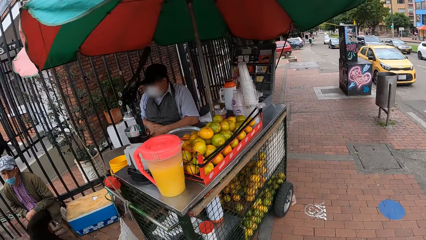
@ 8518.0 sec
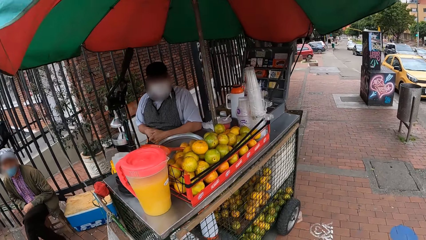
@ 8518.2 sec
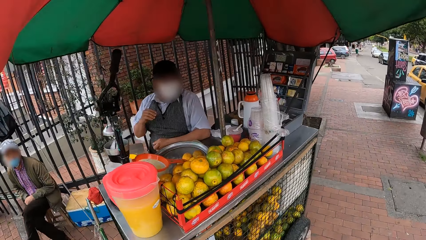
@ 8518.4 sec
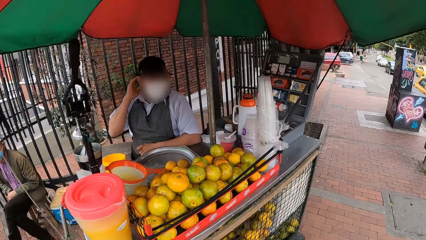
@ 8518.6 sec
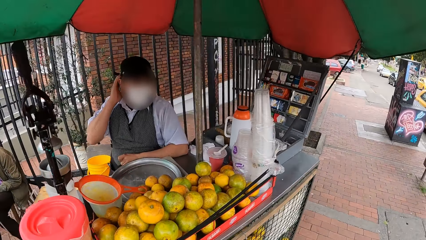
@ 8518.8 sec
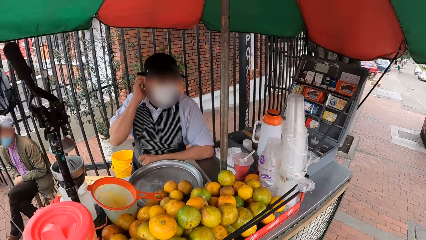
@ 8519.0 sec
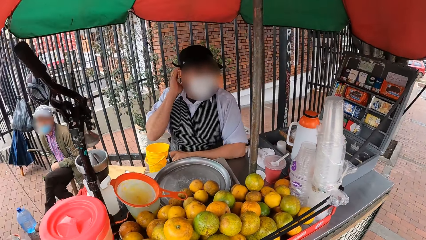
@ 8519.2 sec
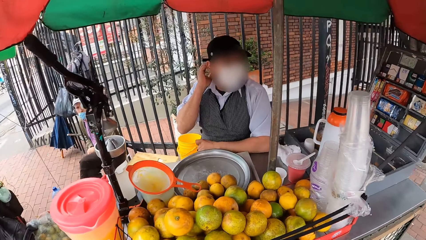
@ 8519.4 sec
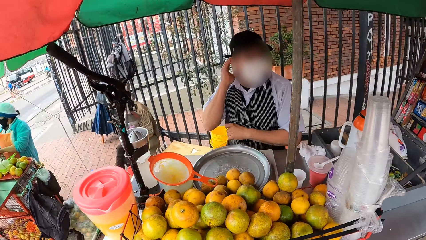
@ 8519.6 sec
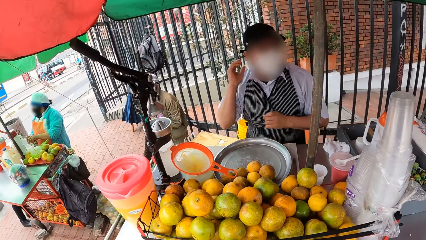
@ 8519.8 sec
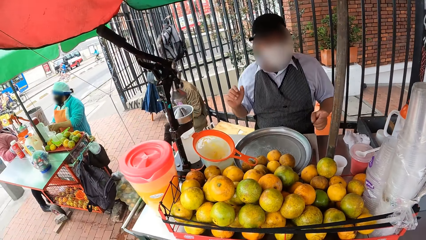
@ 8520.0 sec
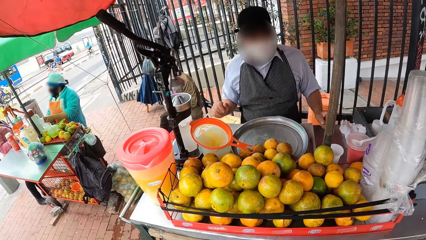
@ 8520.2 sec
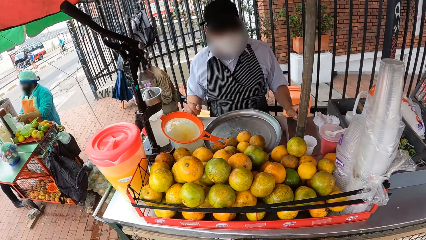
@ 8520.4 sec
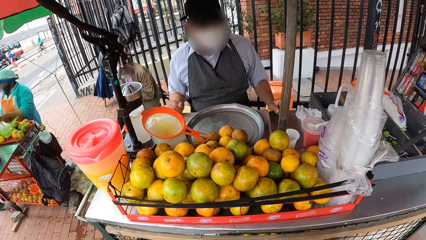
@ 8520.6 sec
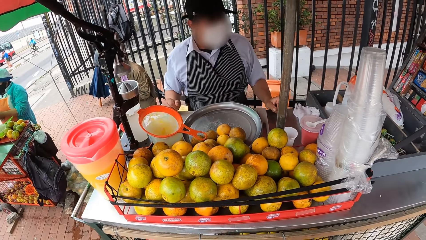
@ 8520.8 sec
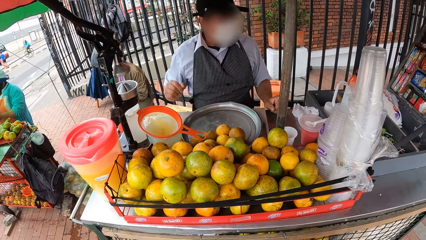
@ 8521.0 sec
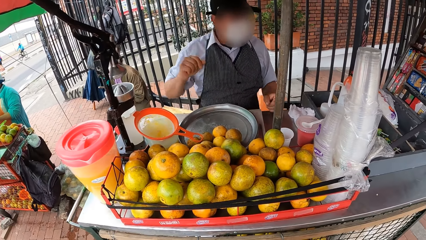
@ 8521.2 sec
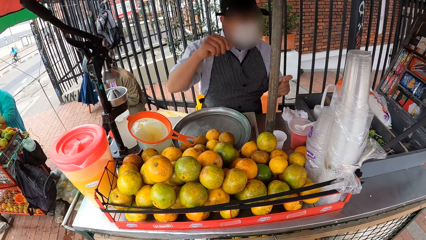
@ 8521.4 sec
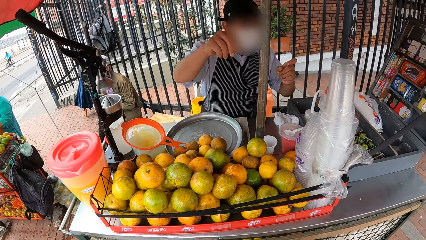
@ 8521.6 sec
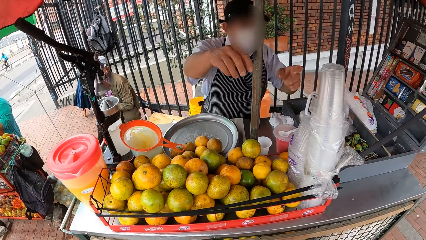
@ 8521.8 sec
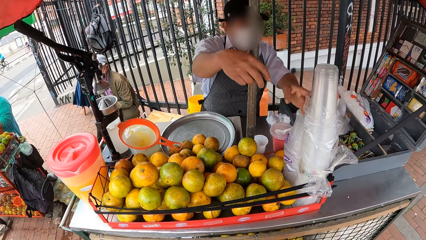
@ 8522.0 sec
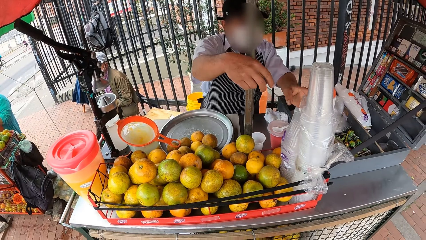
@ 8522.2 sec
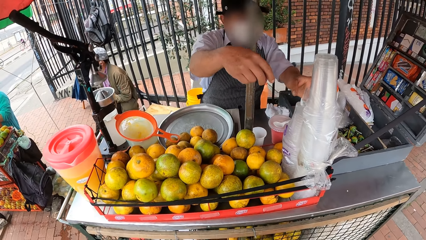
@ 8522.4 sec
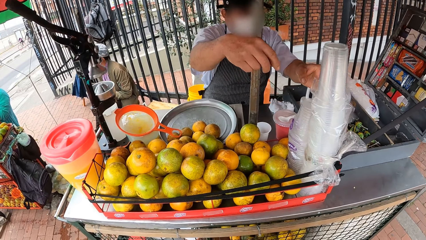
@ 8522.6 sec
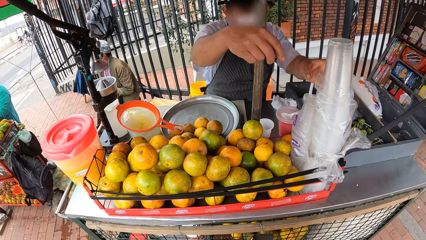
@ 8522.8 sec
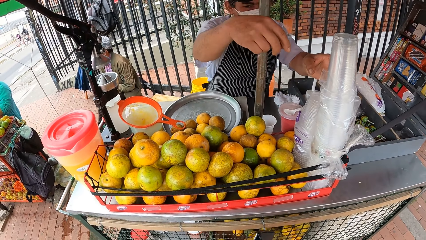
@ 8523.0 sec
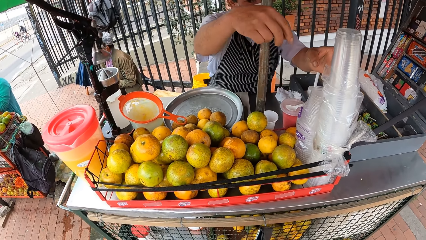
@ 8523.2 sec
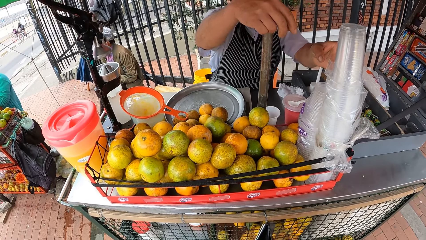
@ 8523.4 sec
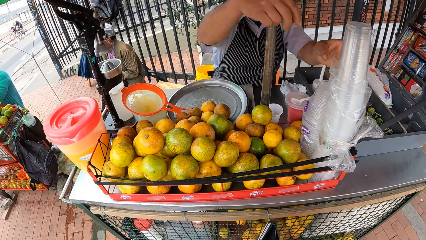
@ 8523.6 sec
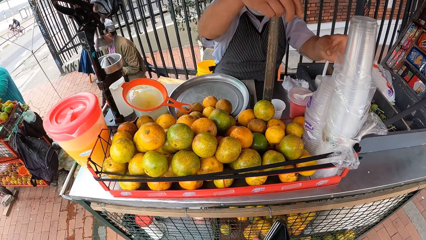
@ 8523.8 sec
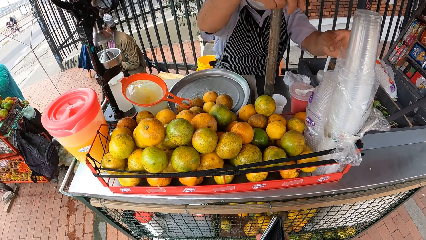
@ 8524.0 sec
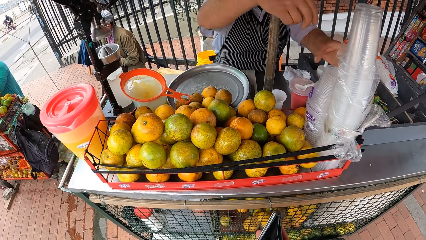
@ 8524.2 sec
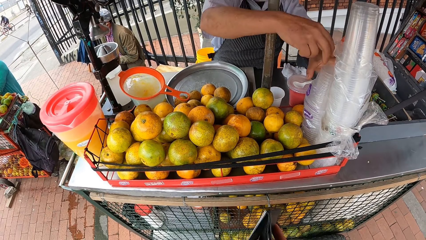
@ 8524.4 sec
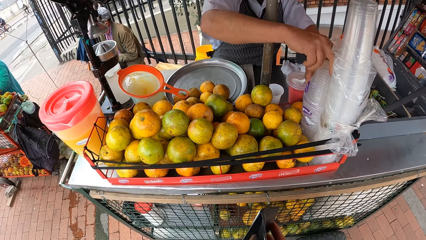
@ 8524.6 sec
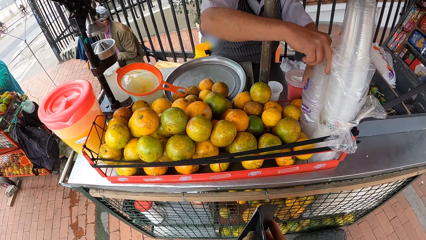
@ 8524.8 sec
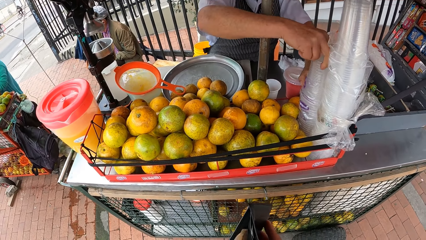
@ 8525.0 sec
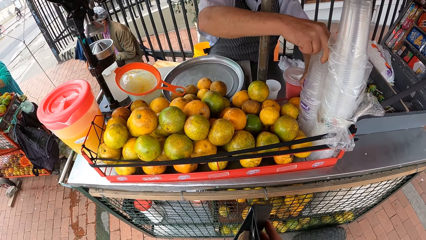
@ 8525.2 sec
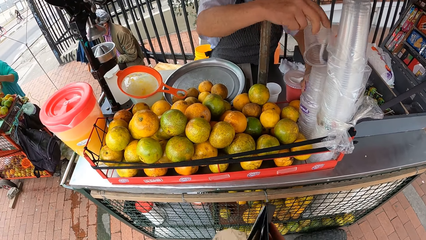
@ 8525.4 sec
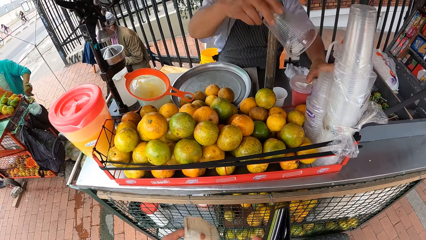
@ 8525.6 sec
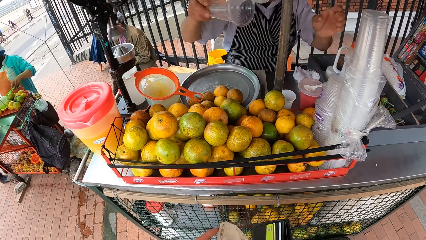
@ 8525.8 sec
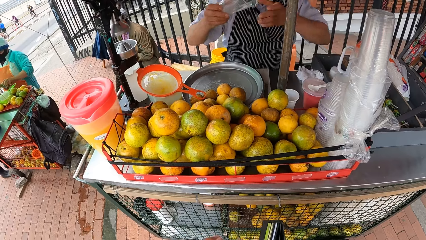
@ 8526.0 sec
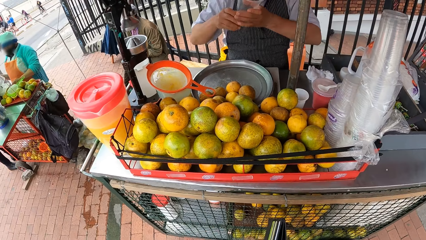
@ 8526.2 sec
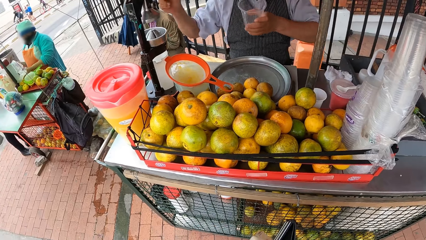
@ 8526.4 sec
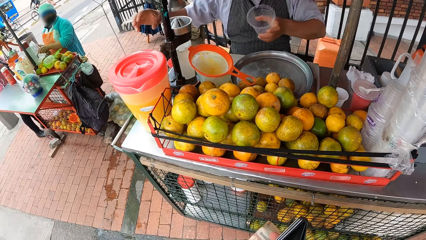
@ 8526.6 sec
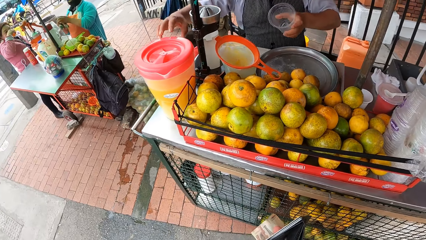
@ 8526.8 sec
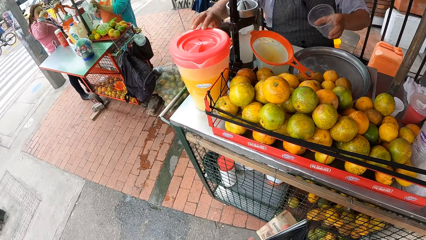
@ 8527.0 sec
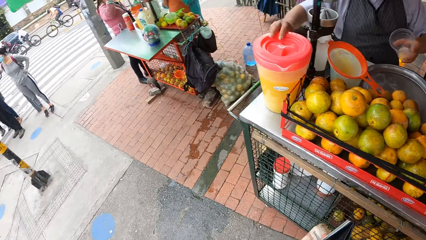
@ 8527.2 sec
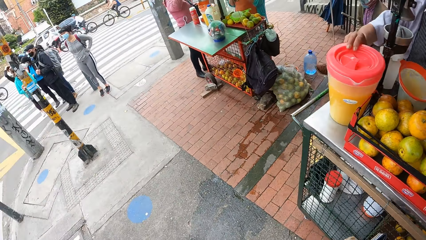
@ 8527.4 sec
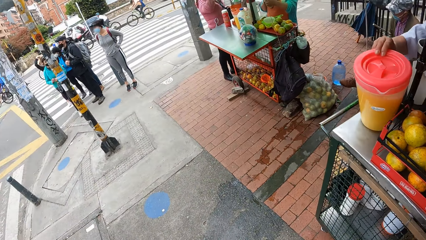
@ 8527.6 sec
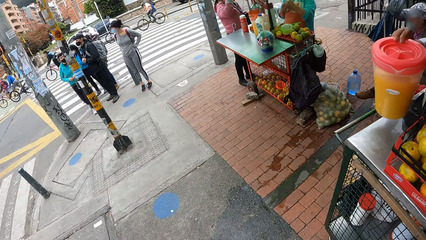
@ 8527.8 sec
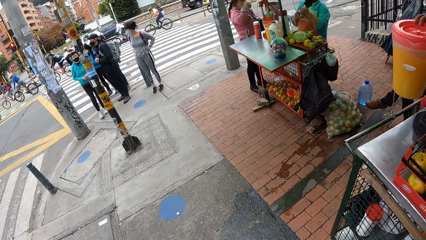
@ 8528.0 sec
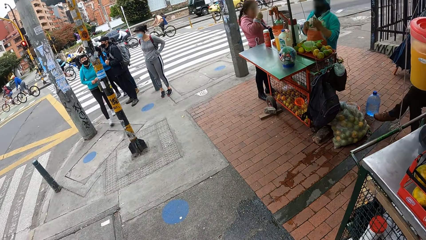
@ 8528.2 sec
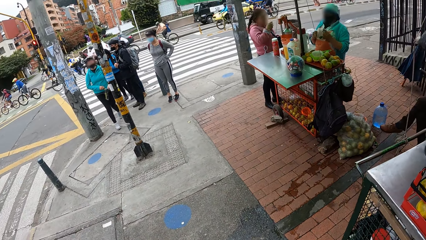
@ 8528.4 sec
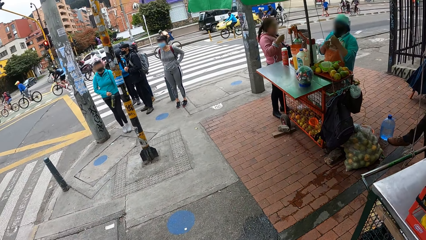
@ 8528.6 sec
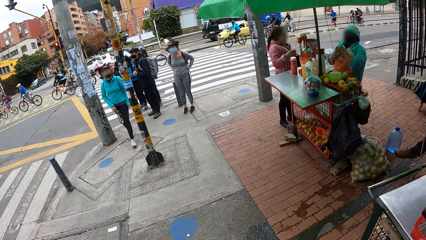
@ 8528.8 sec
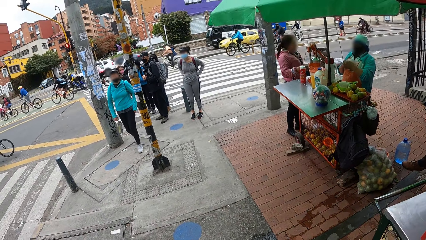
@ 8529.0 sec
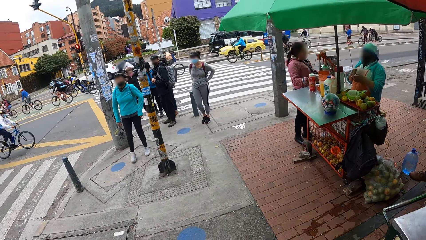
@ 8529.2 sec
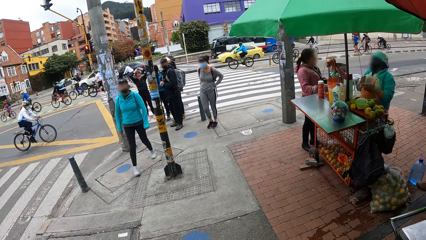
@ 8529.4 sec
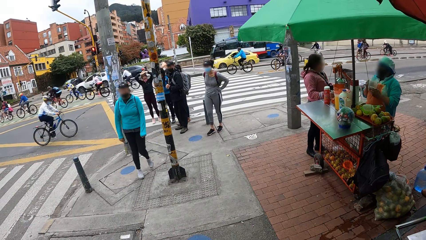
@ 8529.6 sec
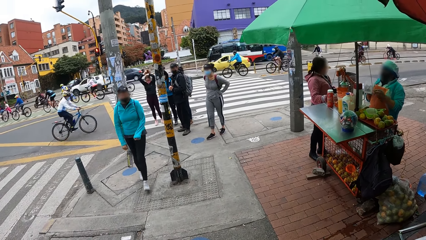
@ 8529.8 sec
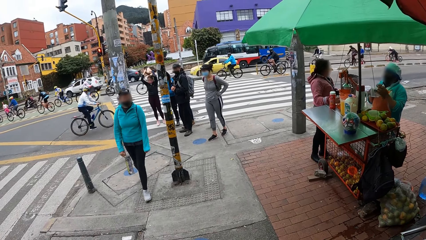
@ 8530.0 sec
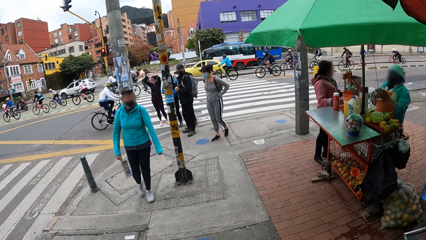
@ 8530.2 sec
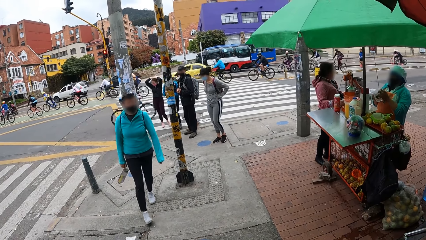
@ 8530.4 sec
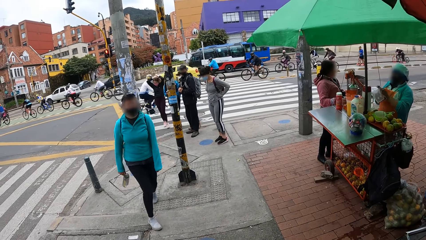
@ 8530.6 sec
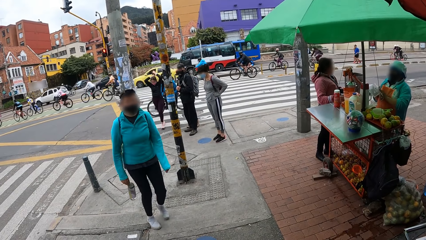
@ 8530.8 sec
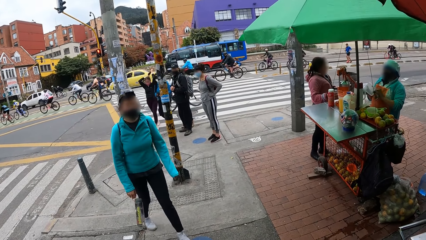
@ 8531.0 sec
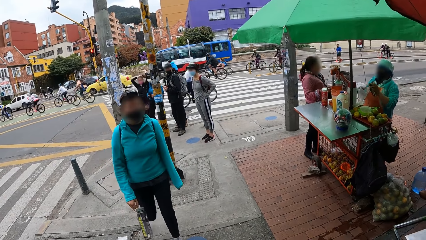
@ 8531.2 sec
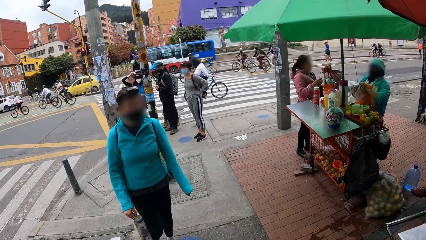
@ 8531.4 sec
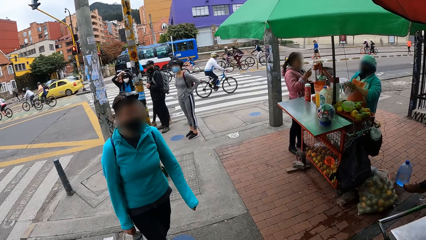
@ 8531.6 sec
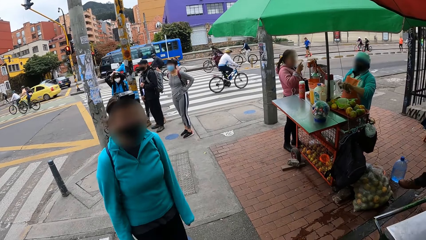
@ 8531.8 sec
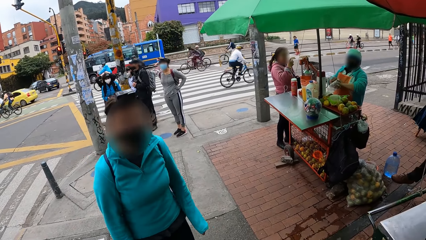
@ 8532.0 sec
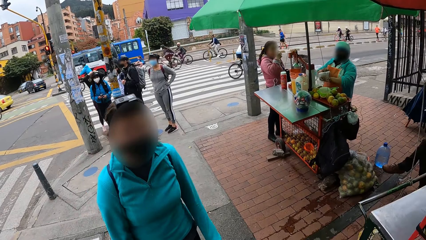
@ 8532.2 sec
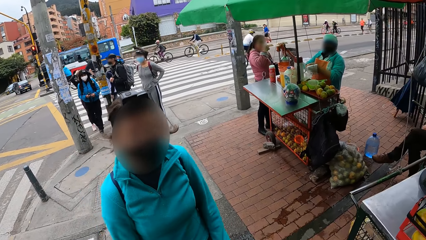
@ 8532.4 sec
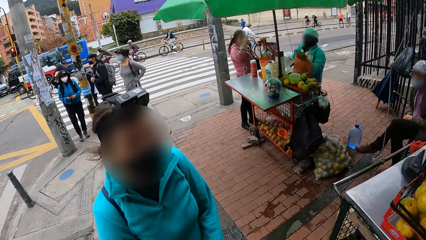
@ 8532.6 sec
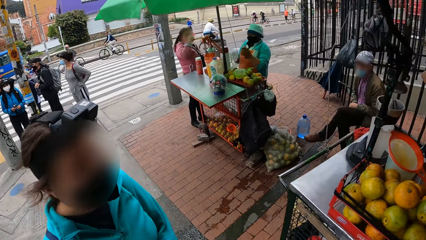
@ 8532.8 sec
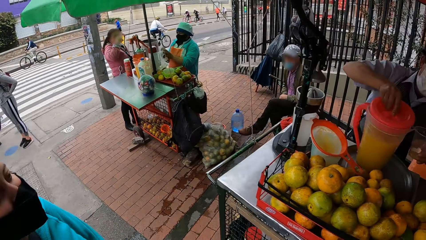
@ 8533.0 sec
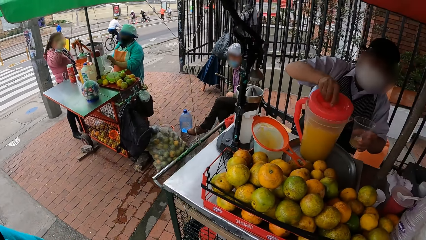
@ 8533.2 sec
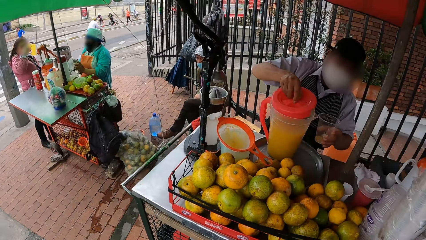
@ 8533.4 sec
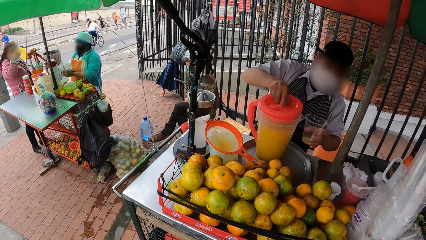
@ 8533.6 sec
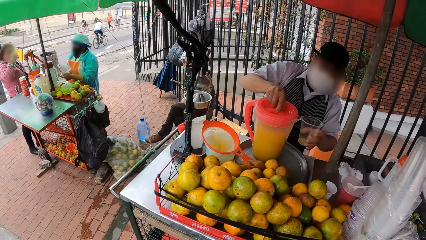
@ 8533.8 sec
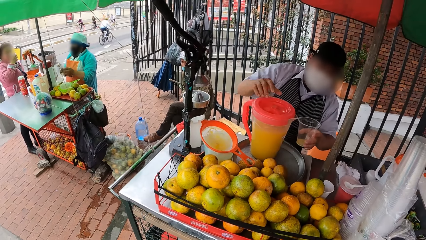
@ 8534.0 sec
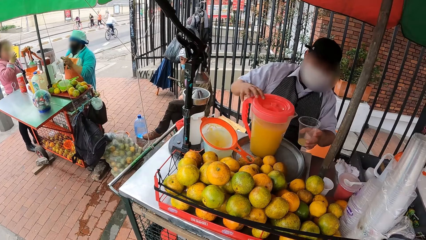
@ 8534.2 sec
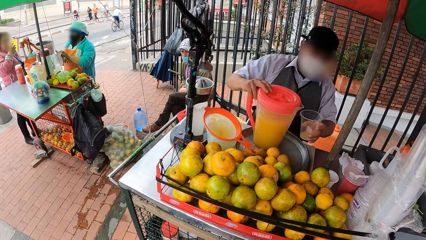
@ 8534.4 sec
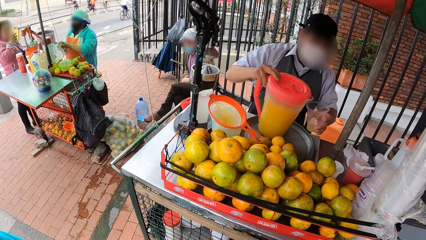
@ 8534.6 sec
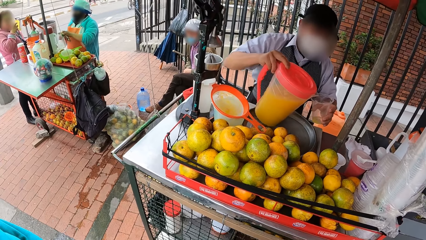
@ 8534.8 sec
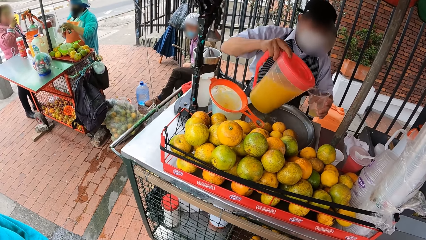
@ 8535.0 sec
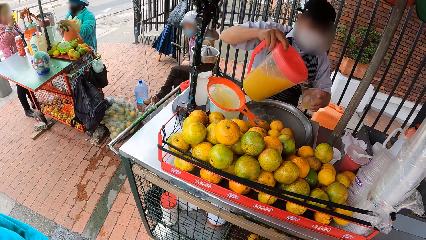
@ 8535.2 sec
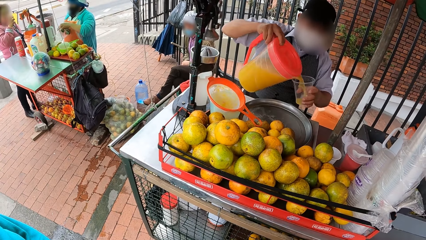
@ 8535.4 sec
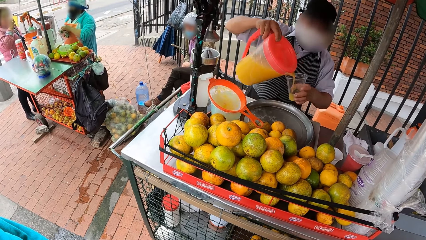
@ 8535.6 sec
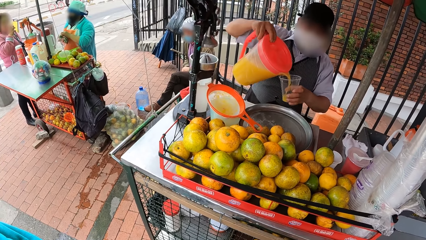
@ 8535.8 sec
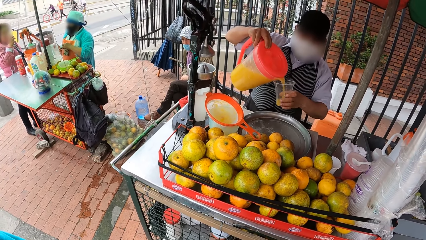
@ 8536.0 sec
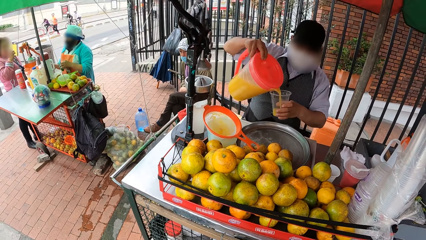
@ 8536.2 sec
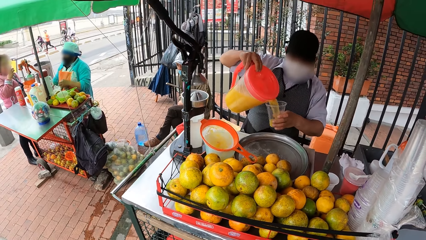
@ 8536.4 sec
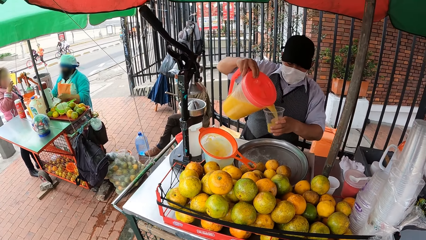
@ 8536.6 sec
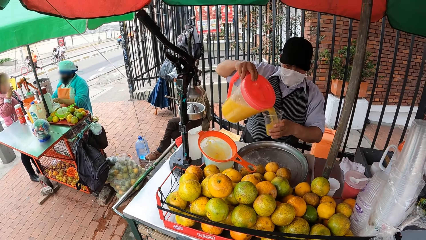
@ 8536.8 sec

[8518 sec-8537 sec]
A woman looks around. The woman scratches her head with her right hand. The camera wearer looks around. The woman puts her hands on a table. The camera wearer converses with the woman. The woman moves around and moves her hands. The woman removes a cup from a pack of disposable cups on the table with both hands. The camera wearer picks money from a wallet. The woman moves around. The woman passes the cup from her right hand to her left hand. The camera wearer looks around. The woman carries a jug of juice from the table with her right hand. Another woman looks around. A third woman walks towards the camera wearer. The second woman moves around. The first woman covers the jug of juice on the table with a cover in her right hand. The first woman picks up the jug. The first woman pours some juice from the jug of juice in her right hand in the cup in her left hand. The third woman looks around.
